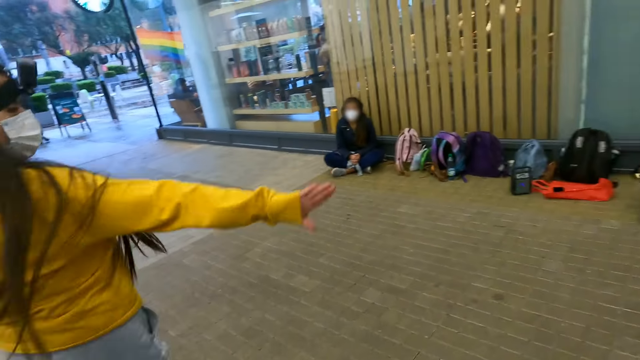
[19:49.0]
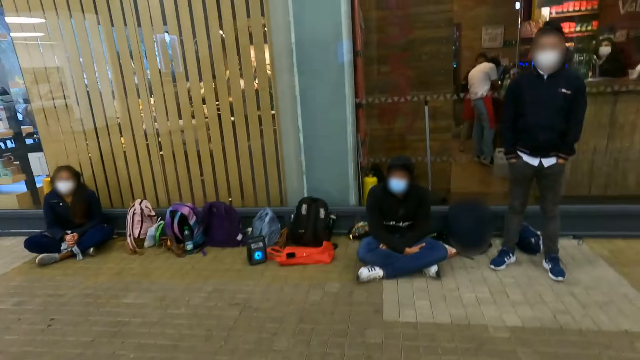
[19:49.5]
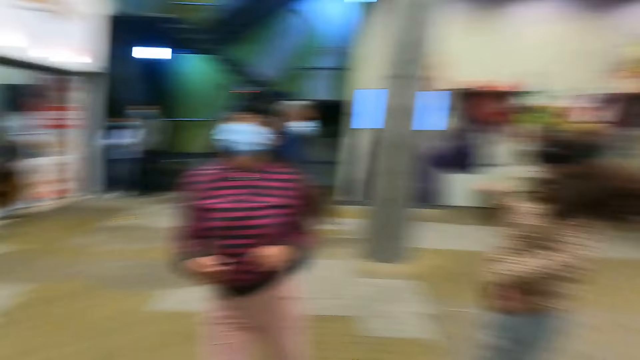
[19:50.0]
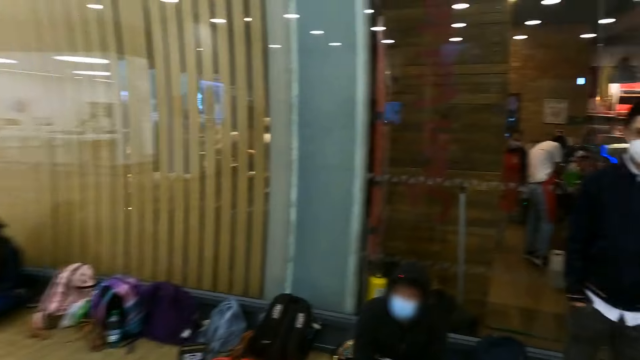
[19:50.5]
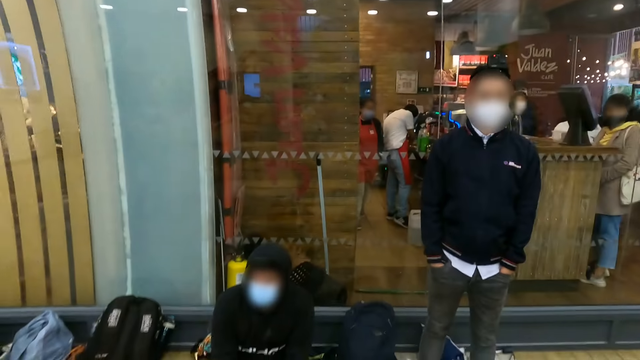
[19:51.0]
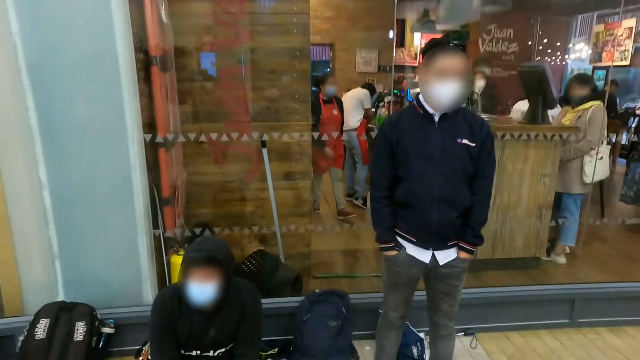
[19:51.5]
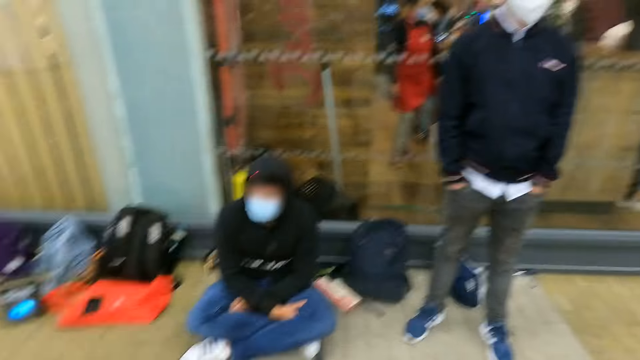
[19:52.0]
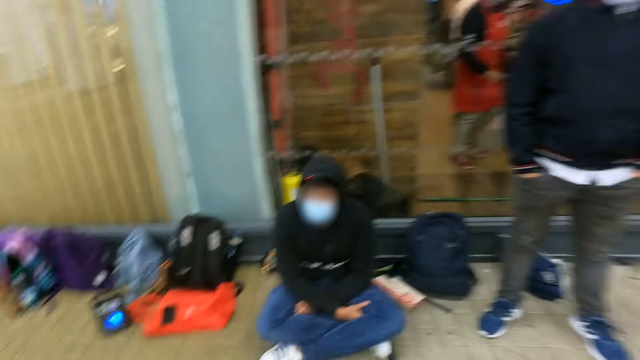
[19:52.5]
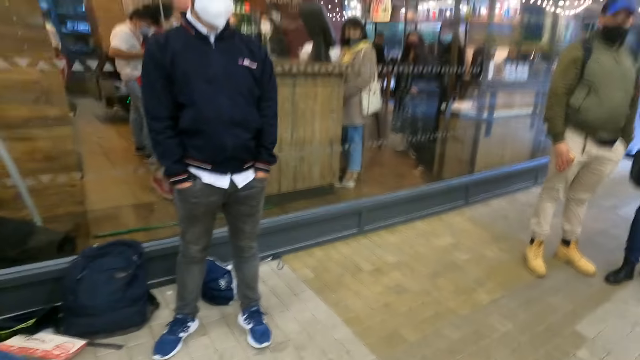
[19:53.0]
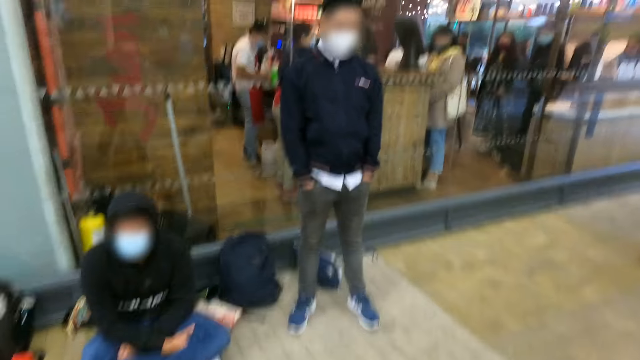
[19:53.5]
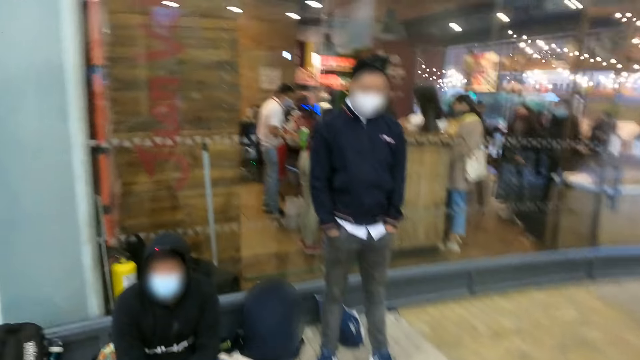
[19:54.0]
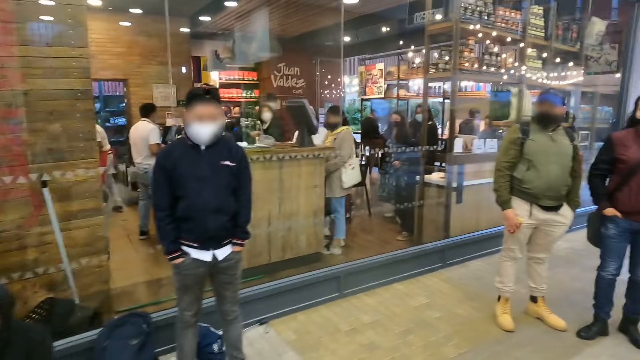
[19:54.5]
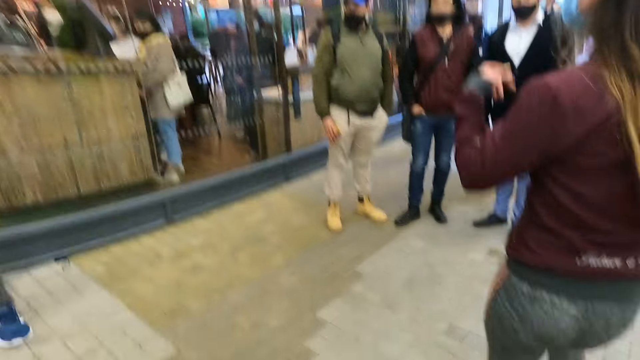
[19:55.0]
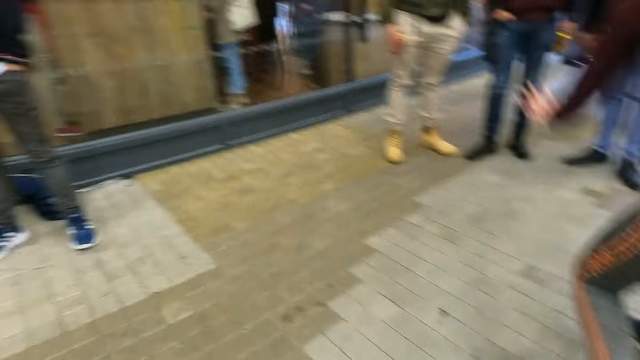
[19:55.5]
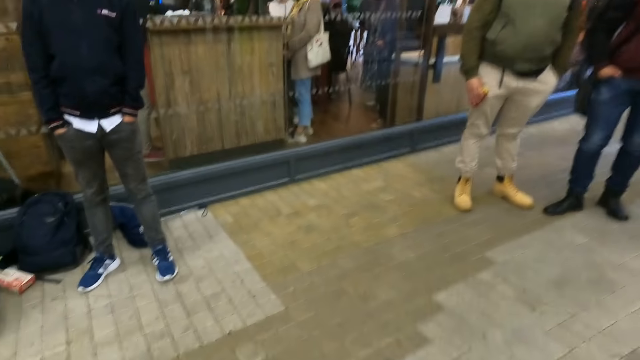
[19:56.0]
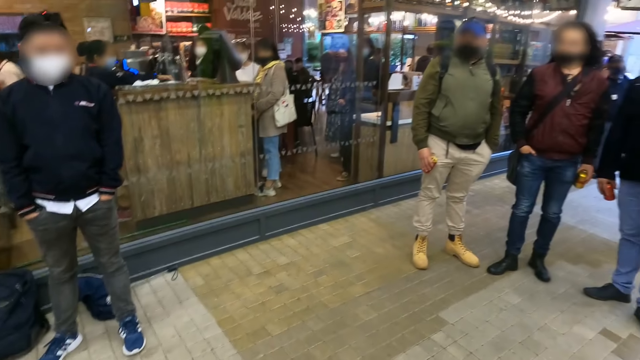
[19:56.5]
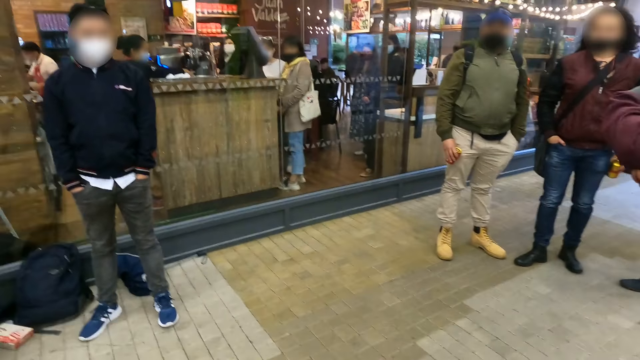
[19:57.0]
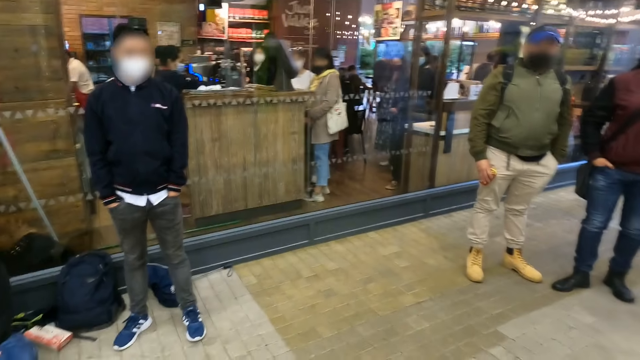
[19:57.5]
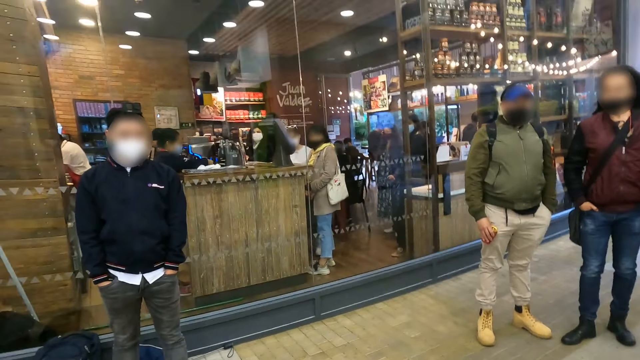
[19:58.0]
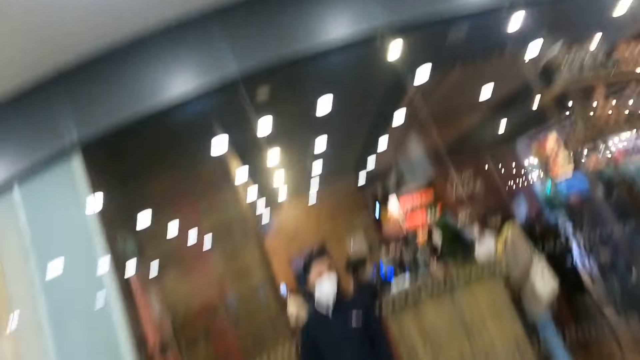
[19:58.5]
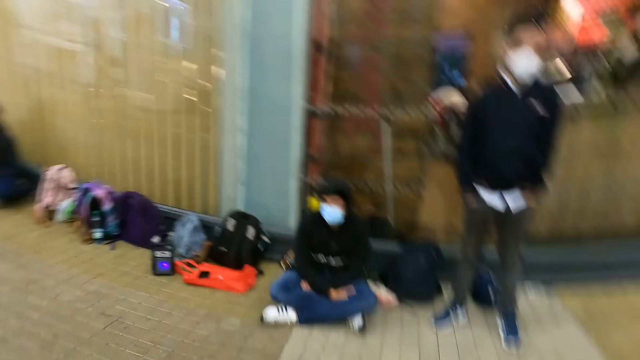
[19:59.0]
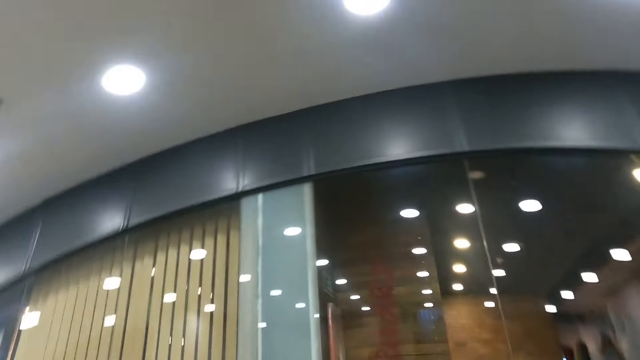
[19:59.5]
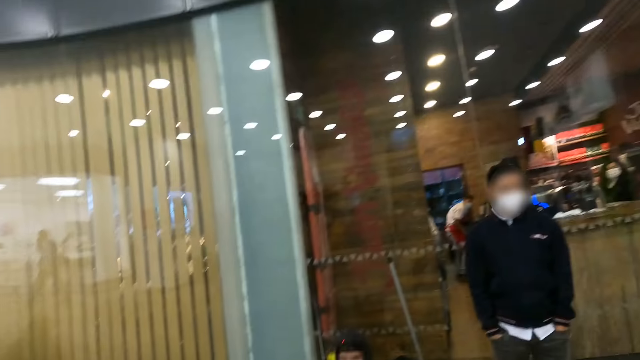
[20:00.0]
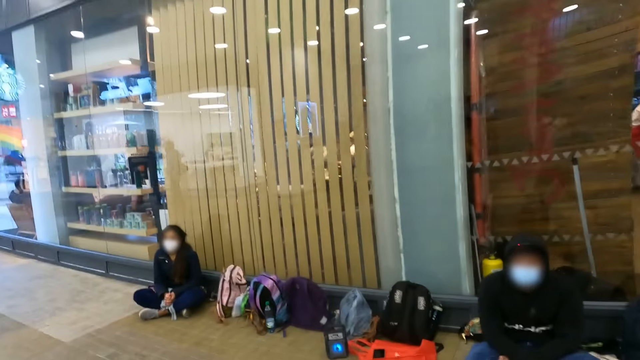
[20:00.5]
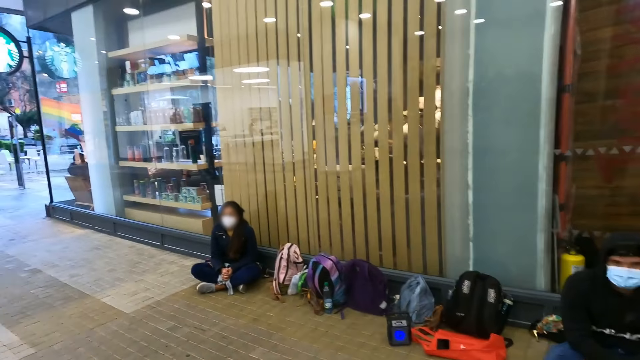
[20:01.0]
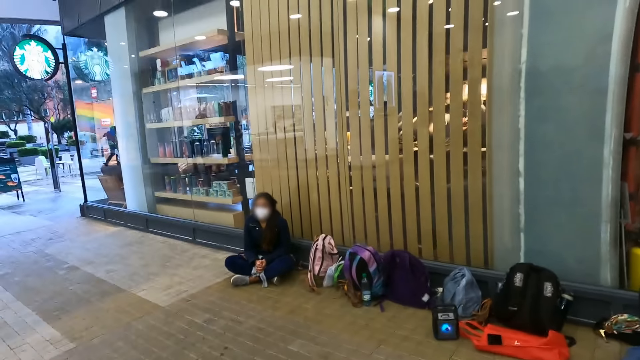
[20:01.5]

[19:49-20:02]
The camera wearer looks forward. They move sideways. They lift the hand. They look right. They look round.

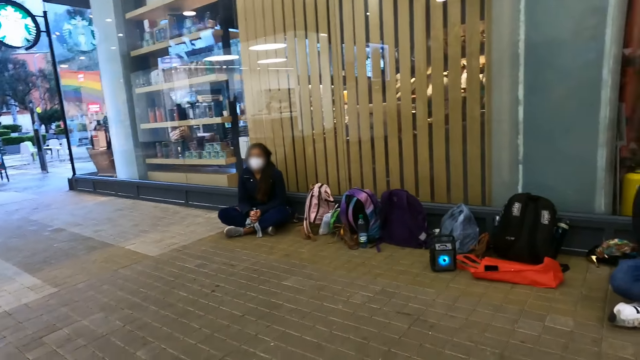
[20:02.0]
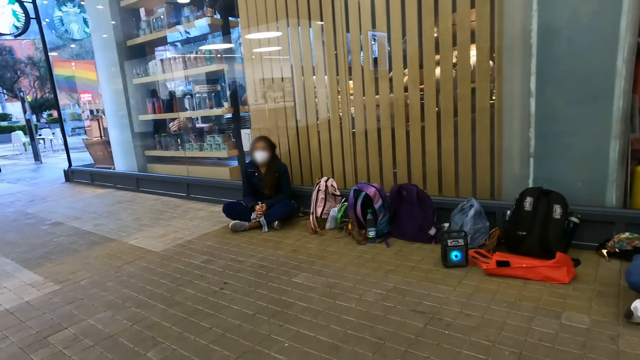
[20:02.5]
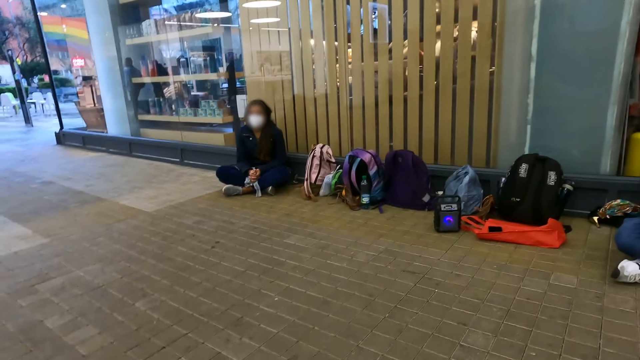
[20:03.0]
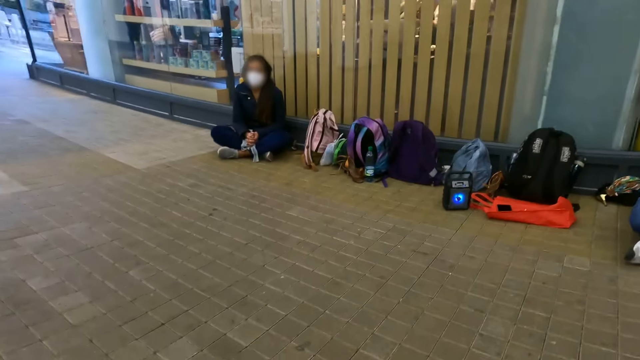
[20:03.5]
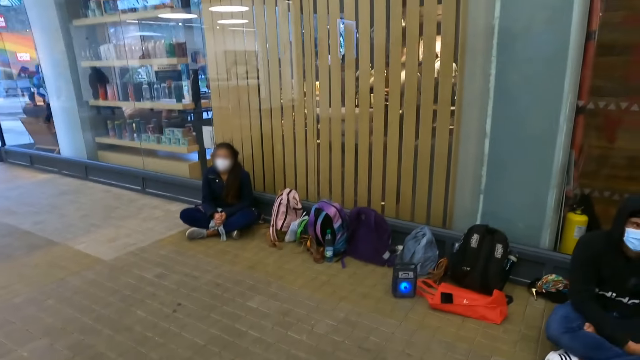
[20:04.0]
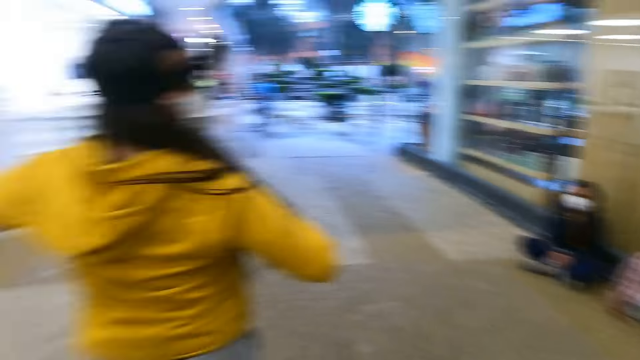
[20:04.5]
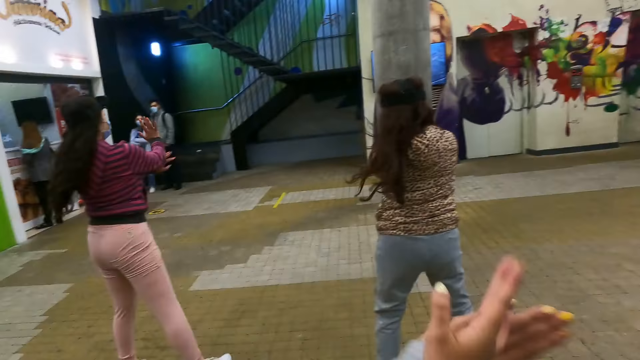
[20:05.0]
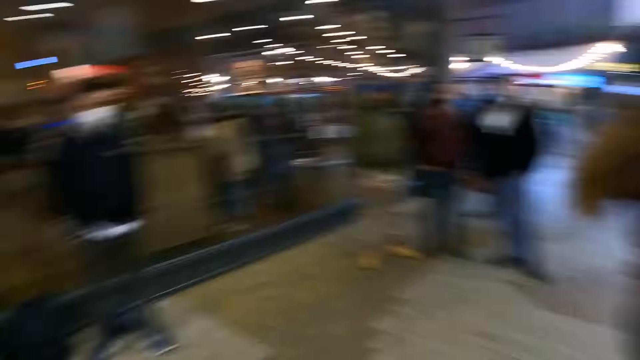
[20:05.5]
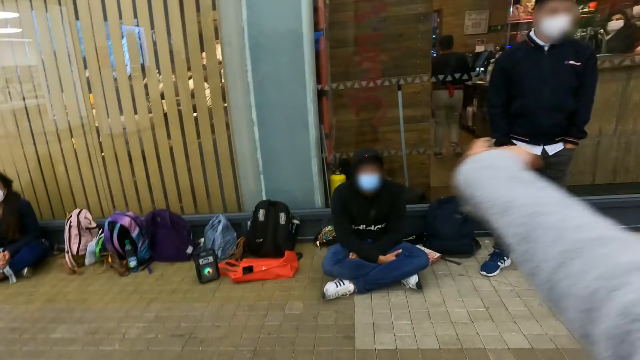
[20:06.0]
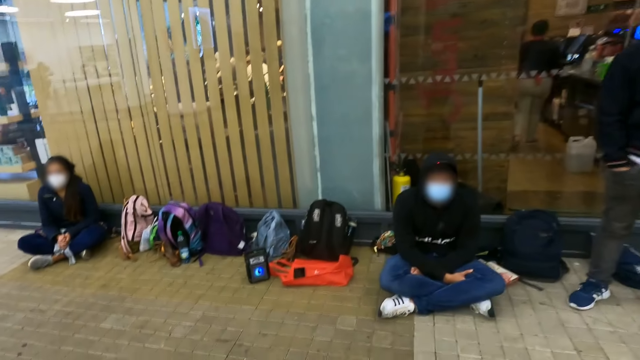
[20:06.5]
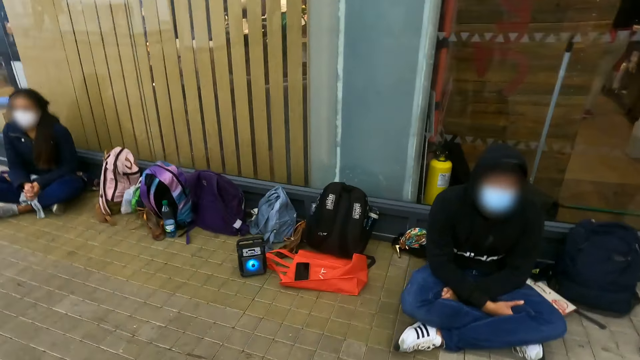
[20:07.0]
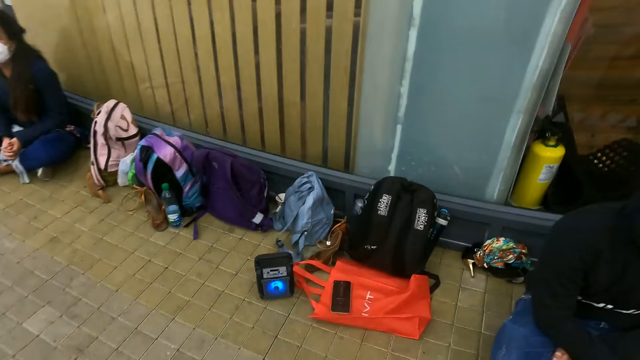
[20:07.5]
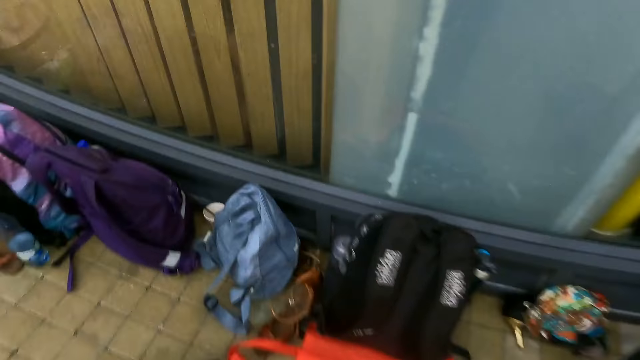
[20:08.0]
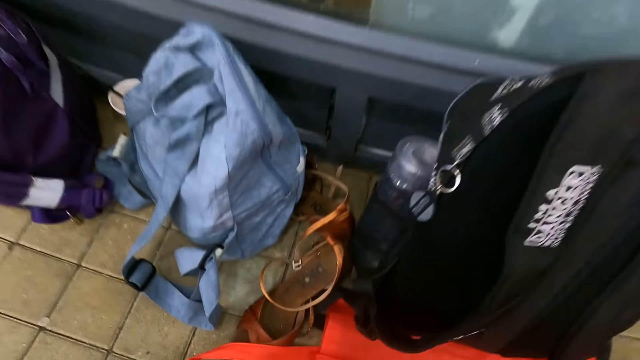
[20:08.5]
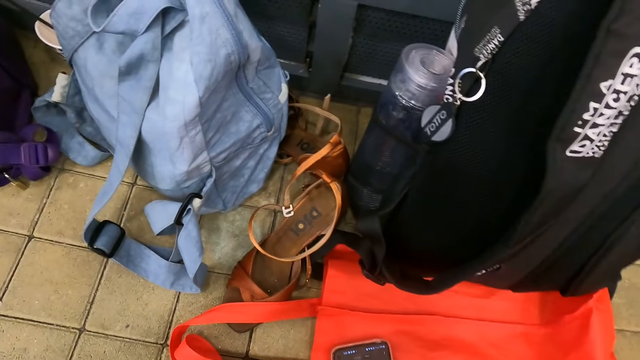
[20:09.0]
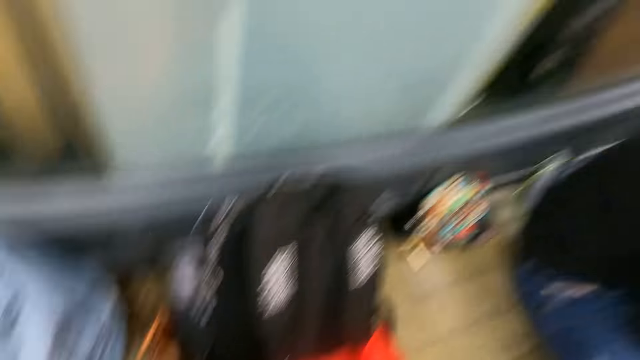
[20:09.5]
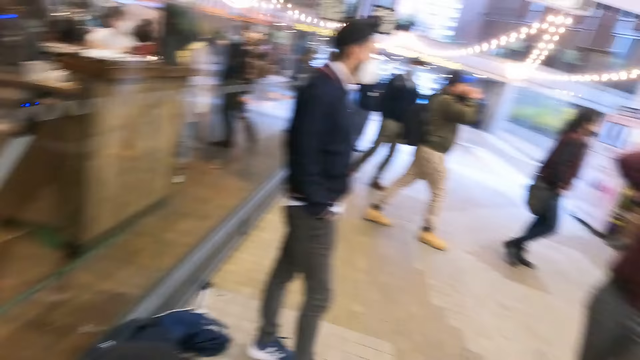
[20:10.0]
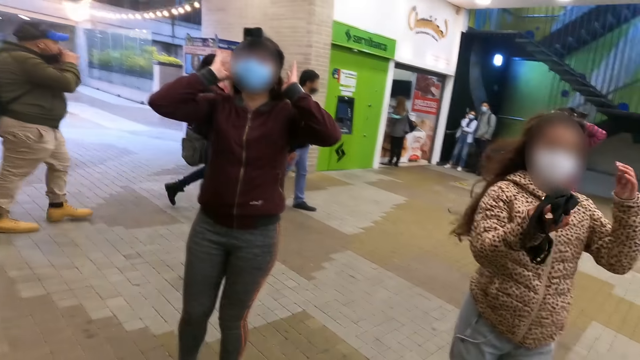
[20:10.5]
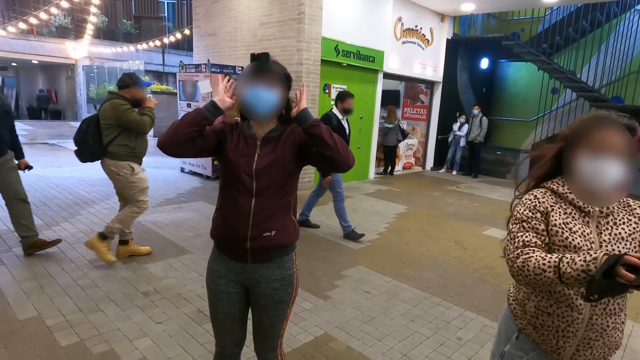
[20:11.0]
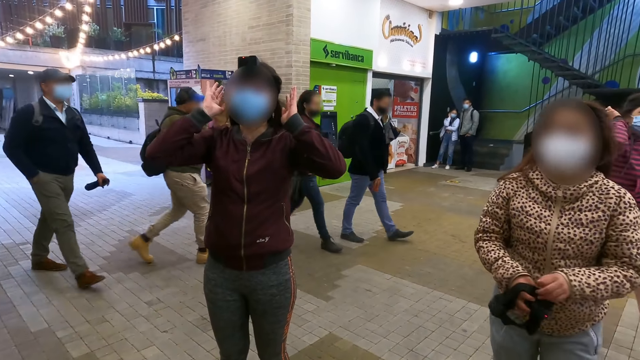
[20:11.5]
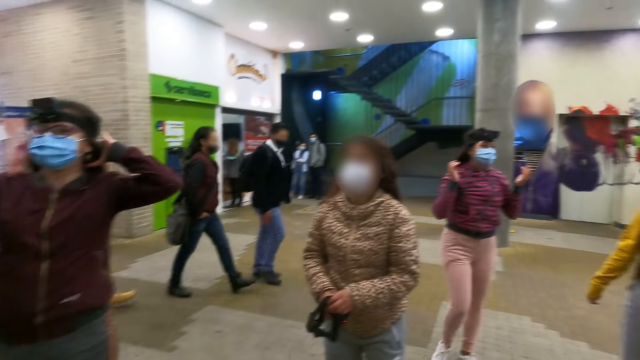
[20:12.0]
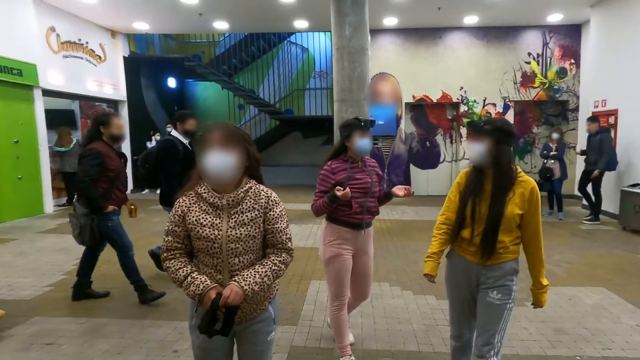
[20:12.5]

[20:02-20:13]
The camera wearer looks left. They turn around. They gesture. They move forward. They walk around. They turn back. They look left.
